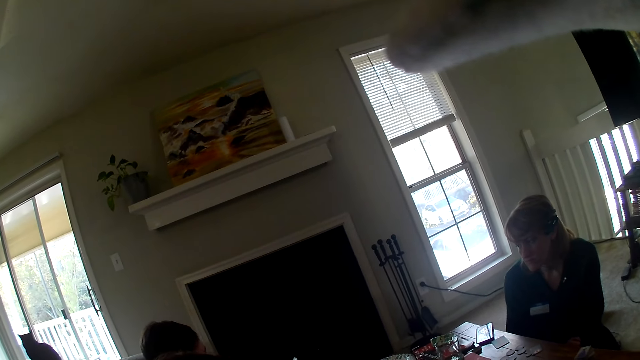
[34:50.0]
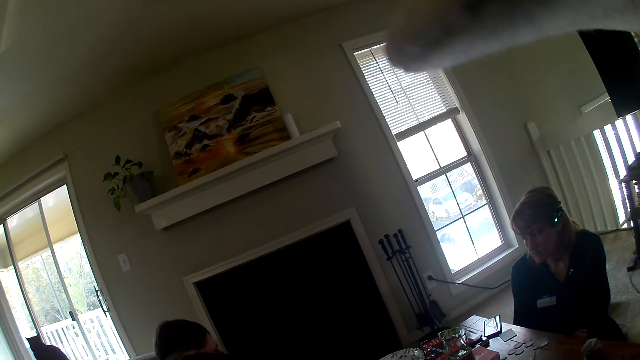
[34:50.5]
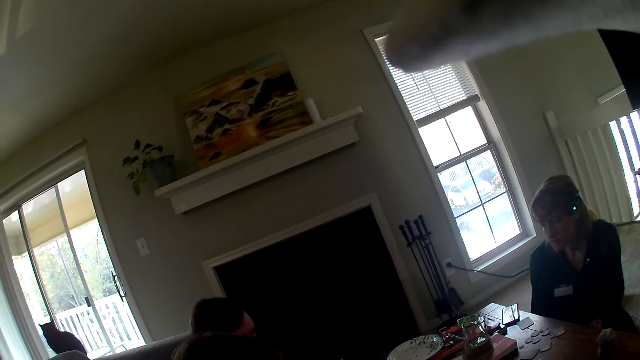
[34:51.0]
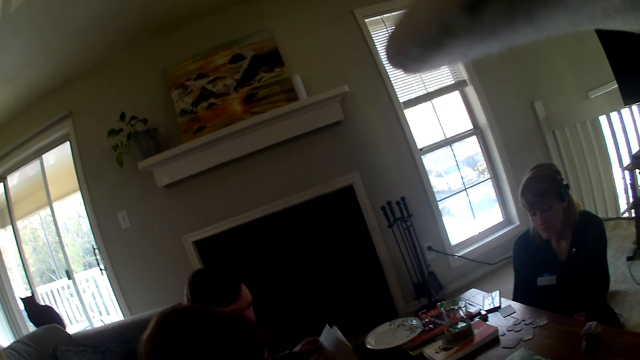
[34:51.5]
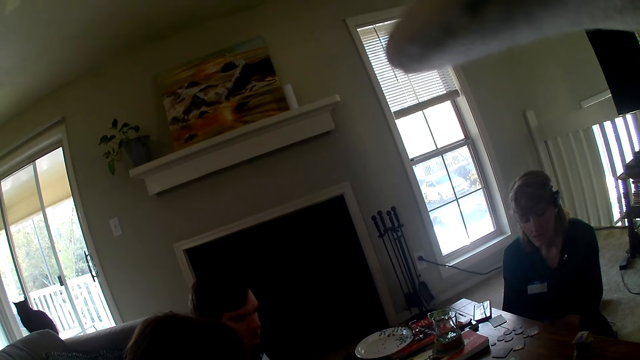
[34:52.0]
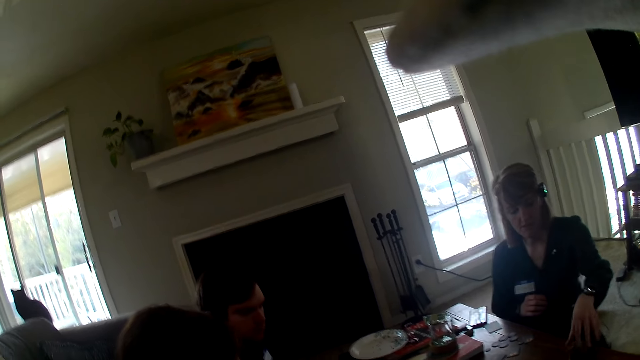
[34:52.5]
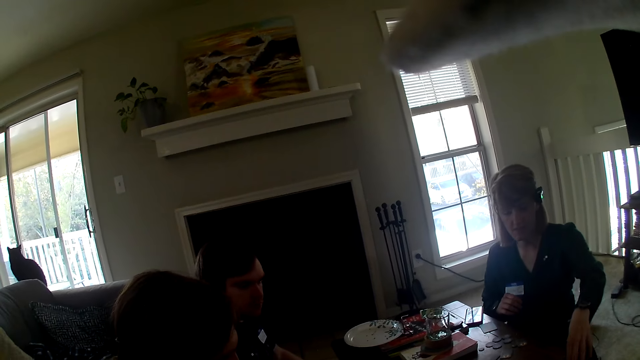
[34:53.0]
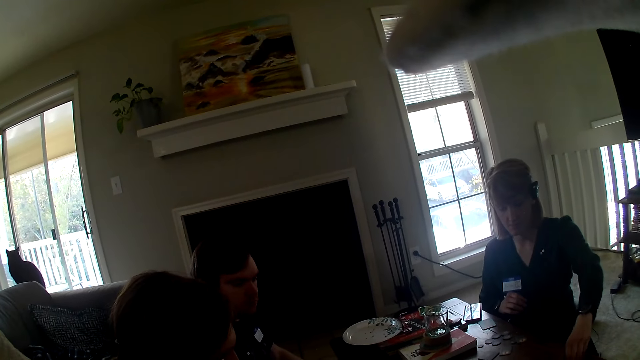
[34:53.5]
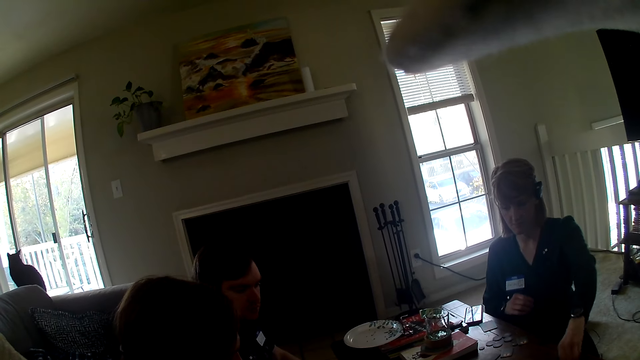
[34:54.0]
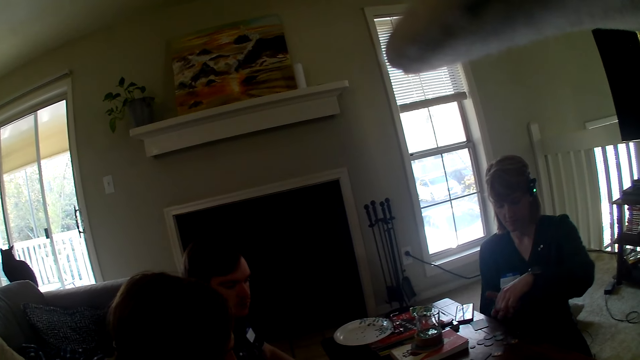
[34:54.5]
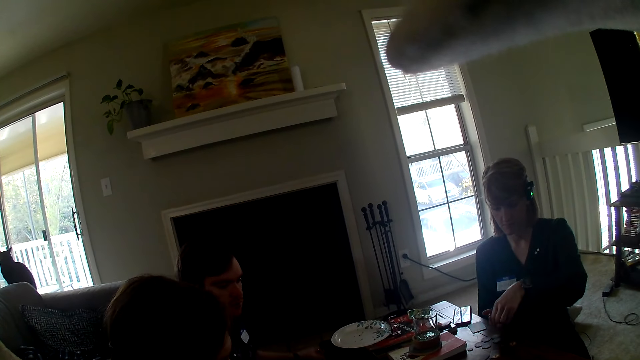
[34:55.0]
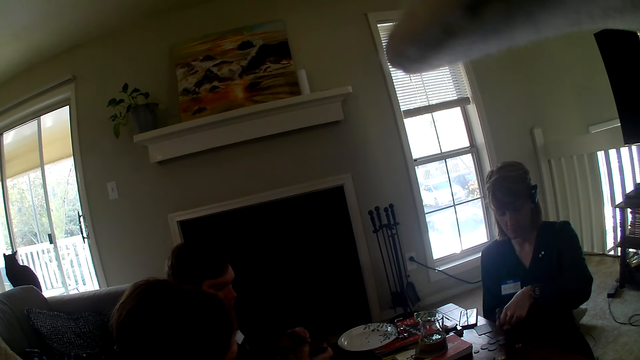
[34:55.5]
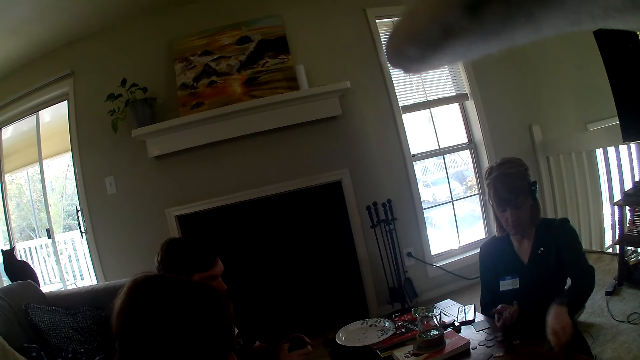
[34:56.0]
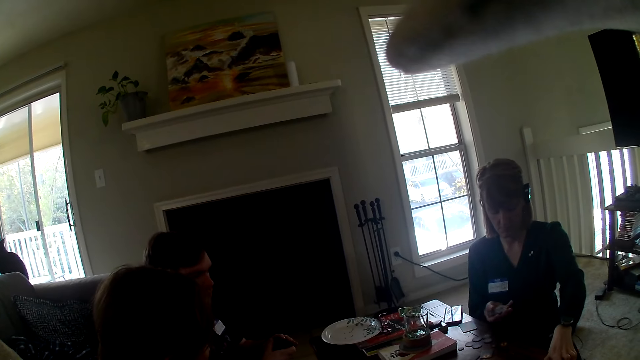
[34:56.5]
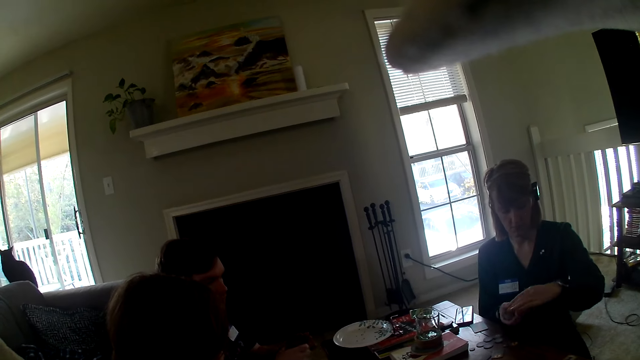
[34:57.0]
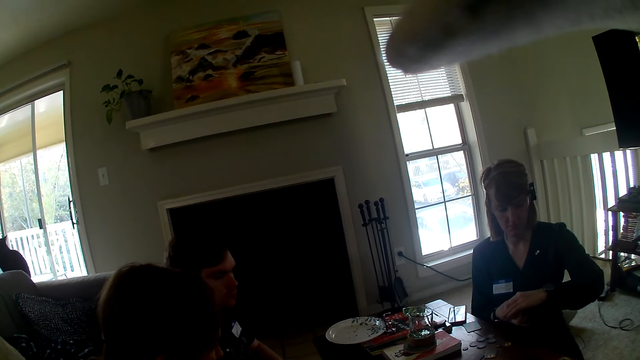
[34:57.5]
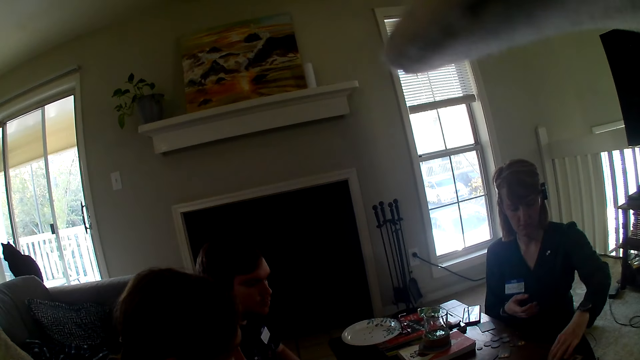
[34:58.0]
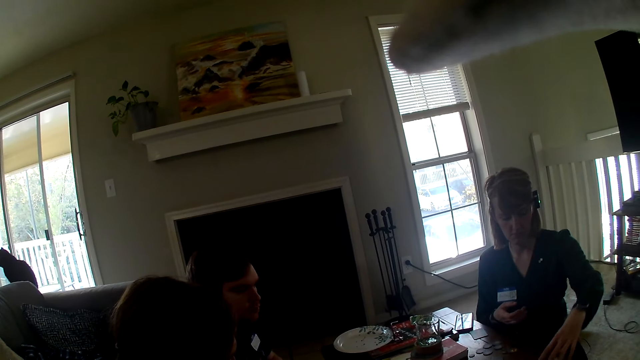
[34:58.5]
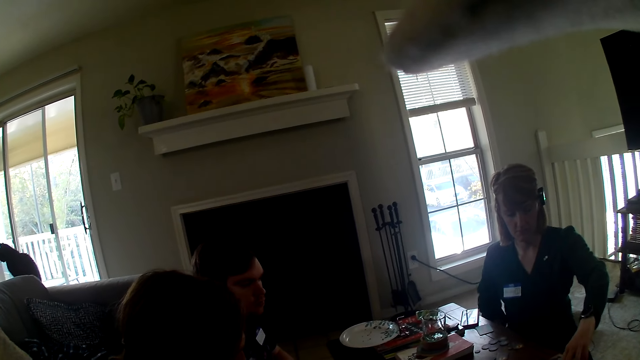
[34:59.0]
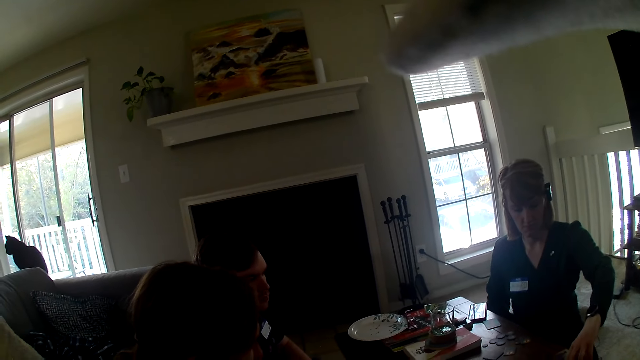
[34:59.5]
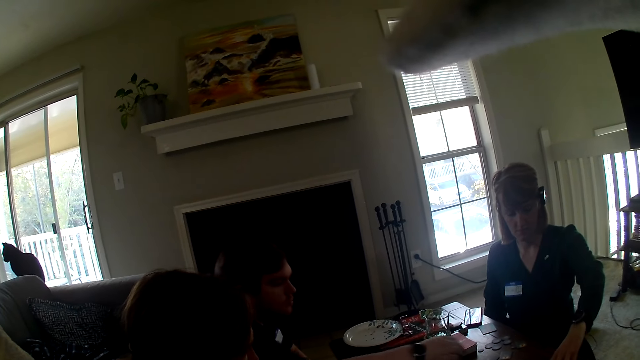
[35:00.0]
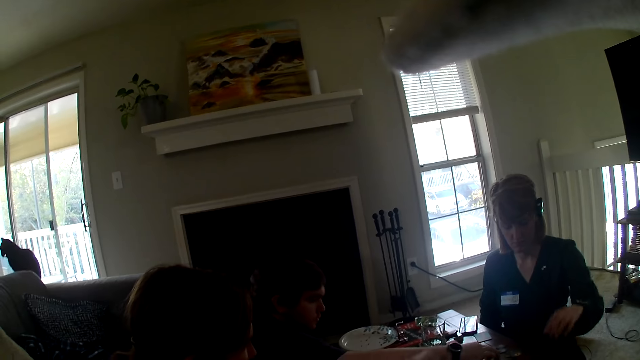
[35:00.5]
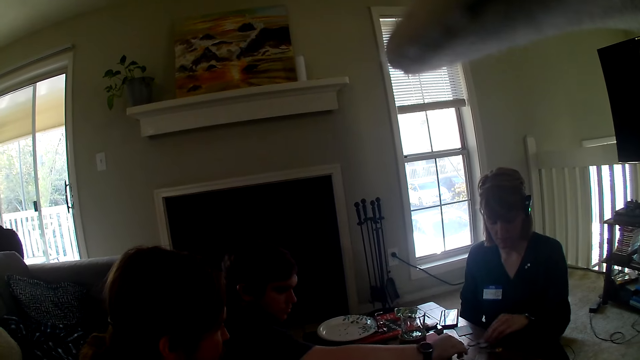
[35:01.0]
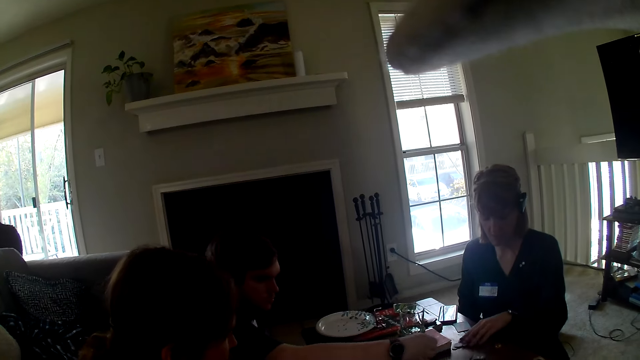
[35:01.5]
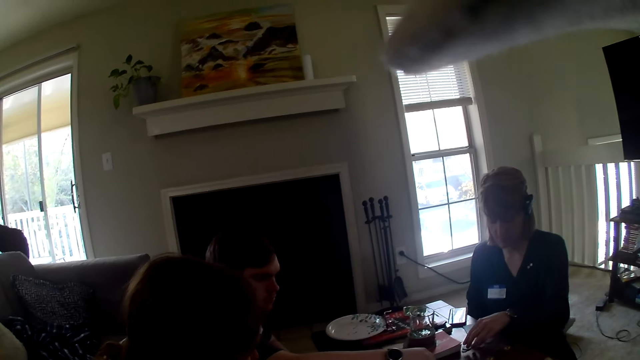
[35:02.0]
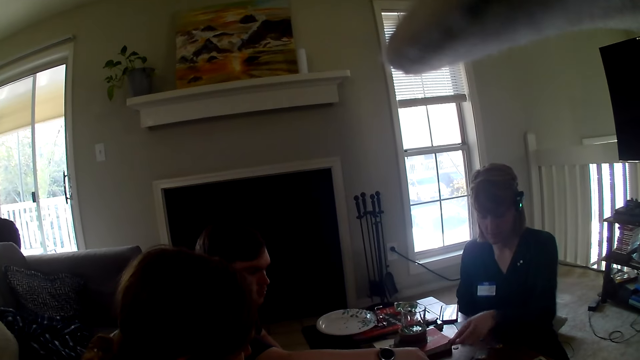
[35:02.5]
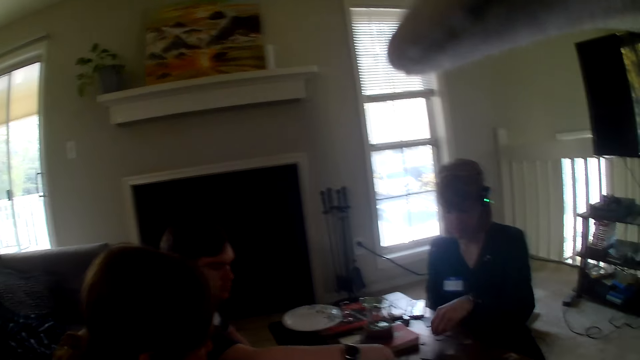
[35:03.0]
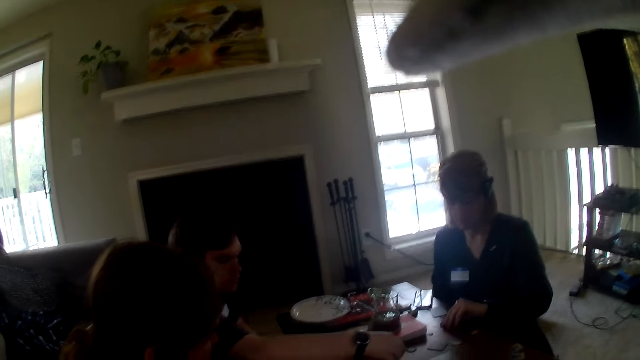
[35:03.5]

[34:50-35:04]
A woman picks a card from the table. The woman places the cards on the table. A man picks cards from the table. The woman moves the cards on the table.

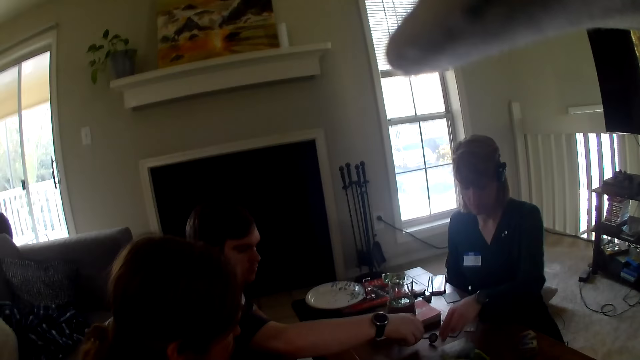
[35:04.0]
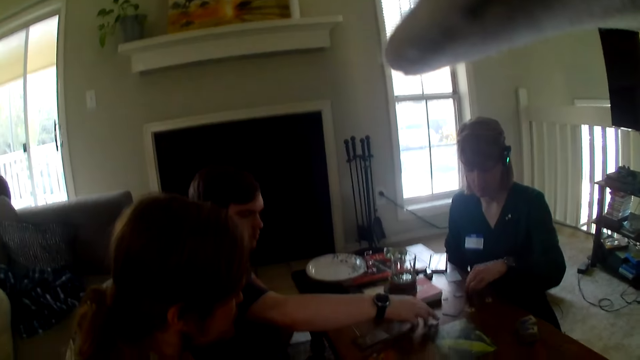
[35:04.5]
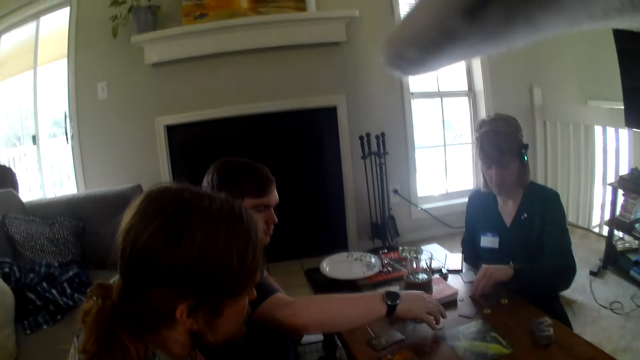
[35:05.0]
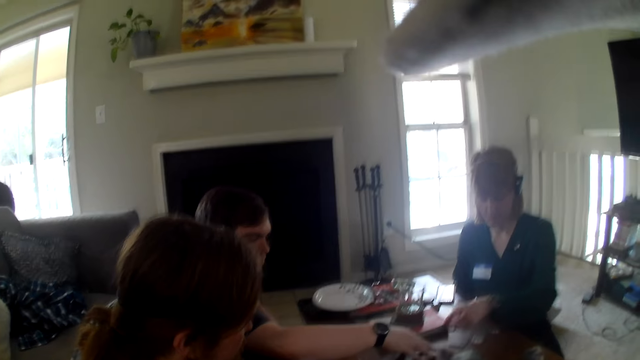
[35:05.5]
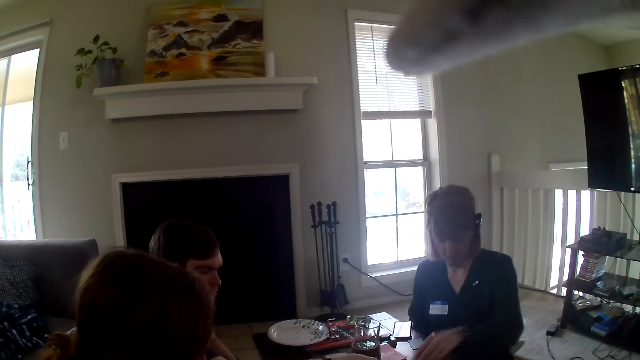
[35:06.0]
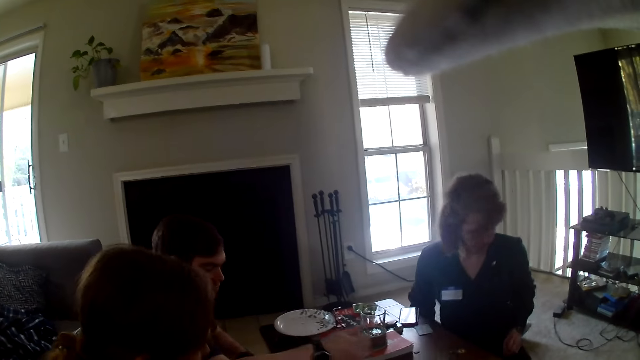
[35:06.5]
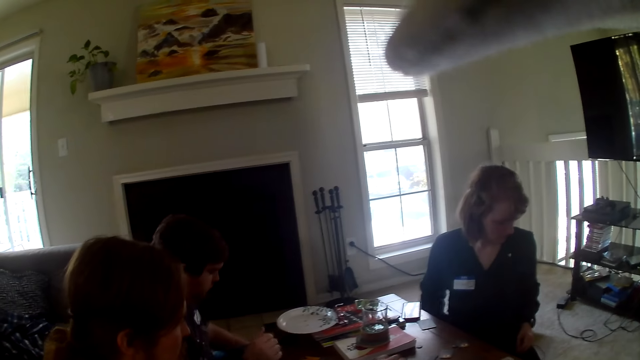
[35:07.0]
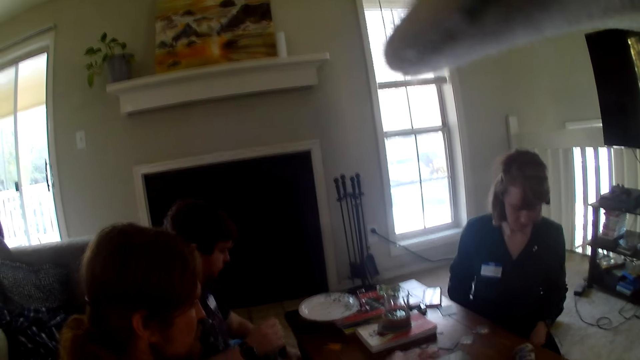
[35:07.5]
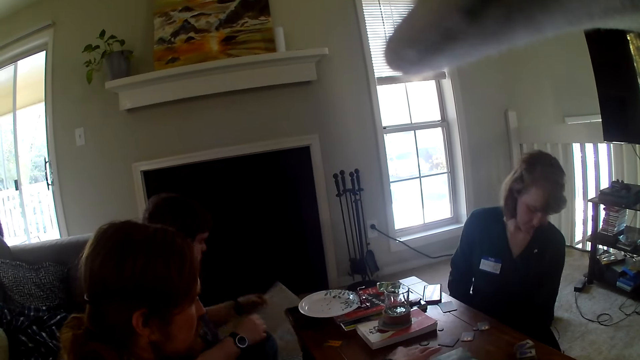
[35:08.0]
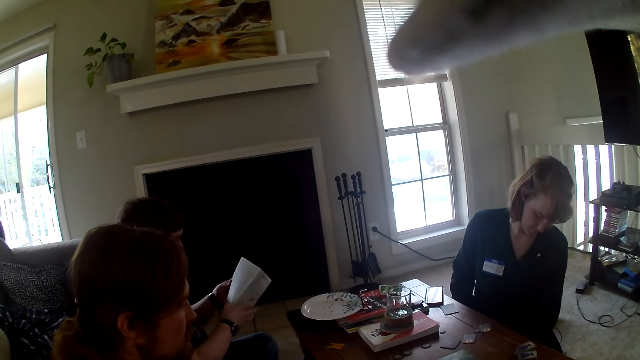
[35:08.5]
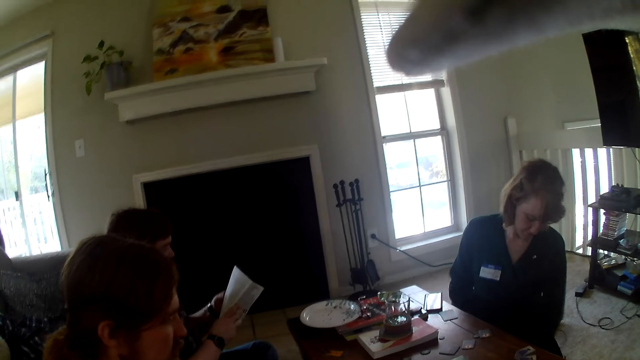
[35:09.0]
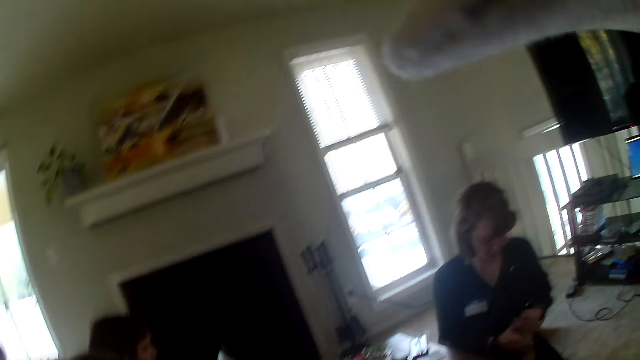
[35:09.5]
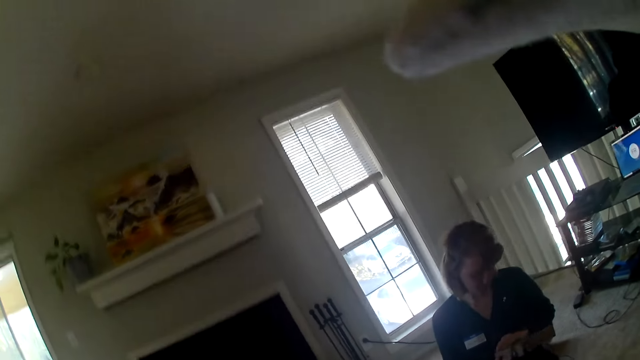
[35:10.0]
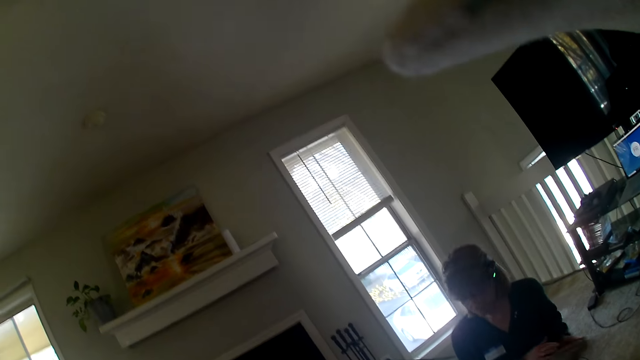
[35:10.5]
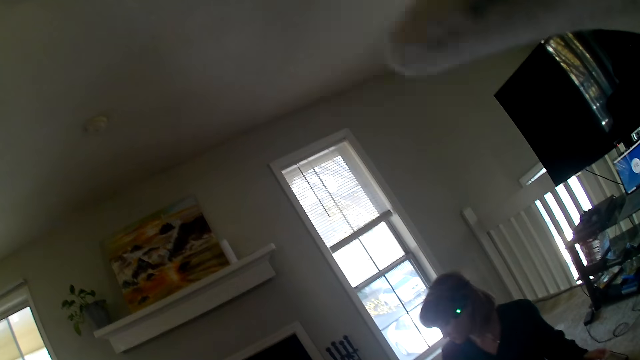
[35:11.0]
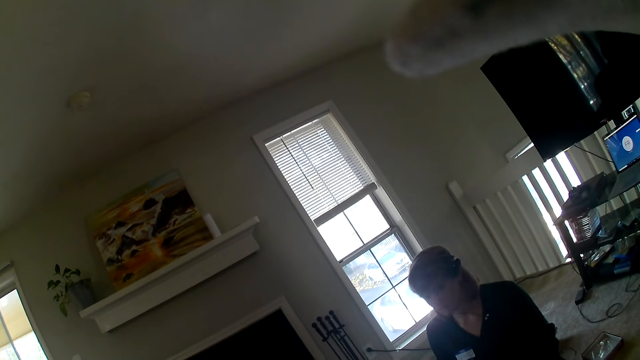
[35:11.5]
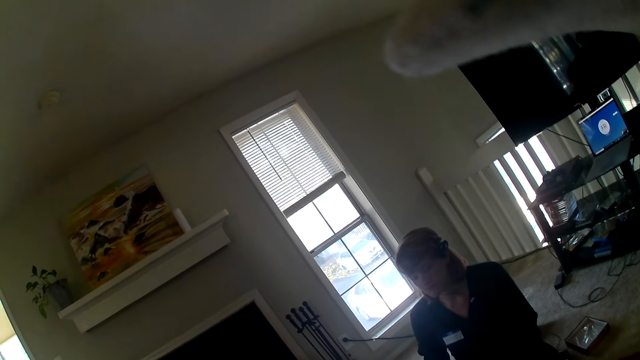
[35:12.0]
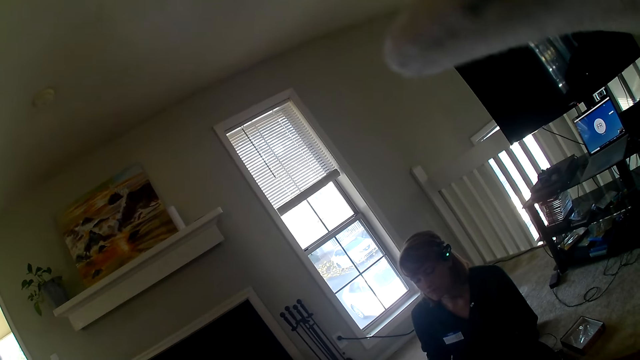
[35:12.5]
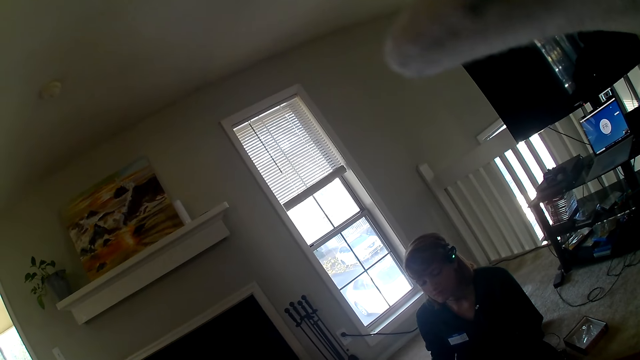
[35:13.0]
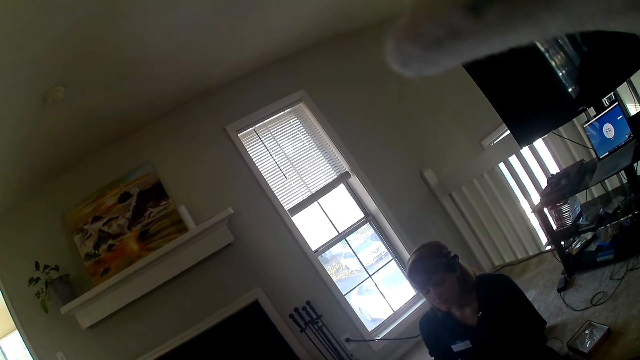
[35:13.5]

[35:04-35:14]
A person takes something. A woman picks a box from the floor. Another woman places the box on the floor.
